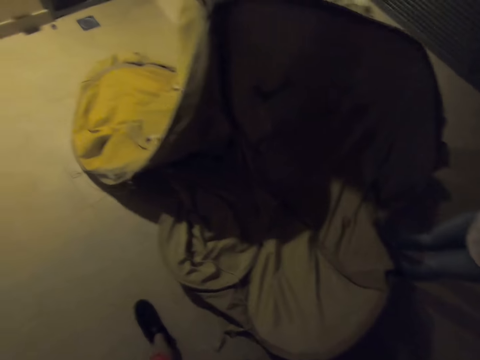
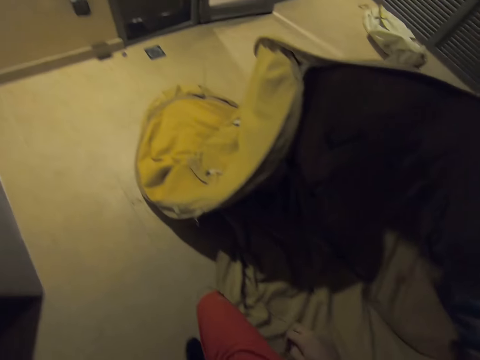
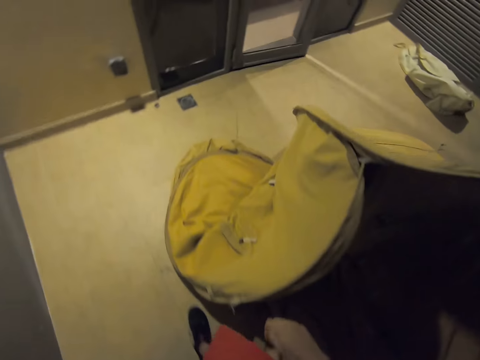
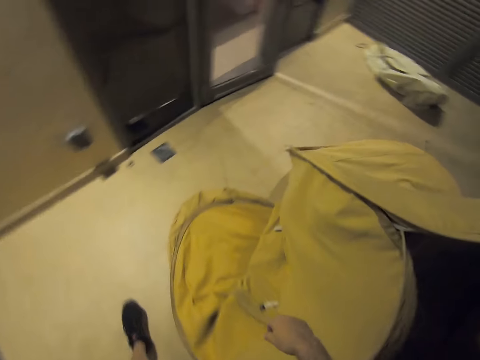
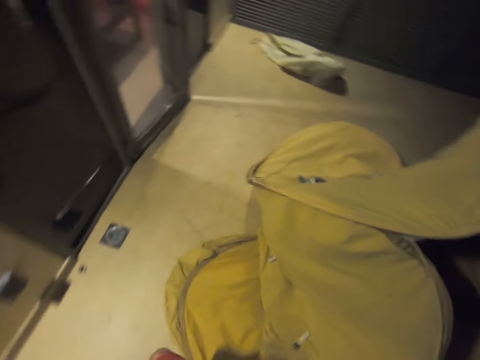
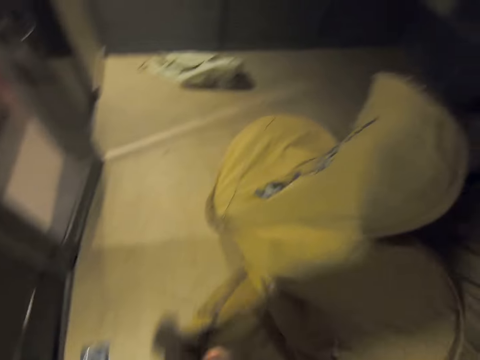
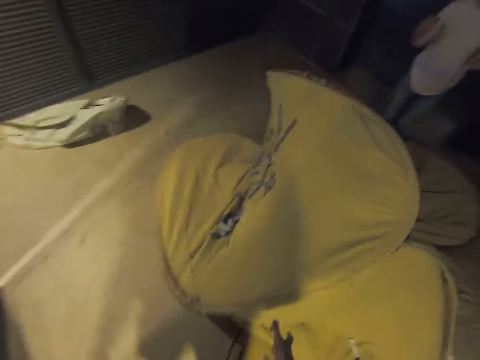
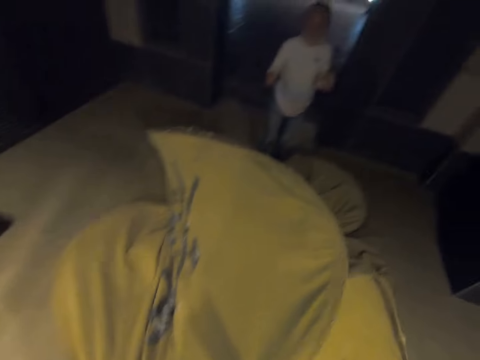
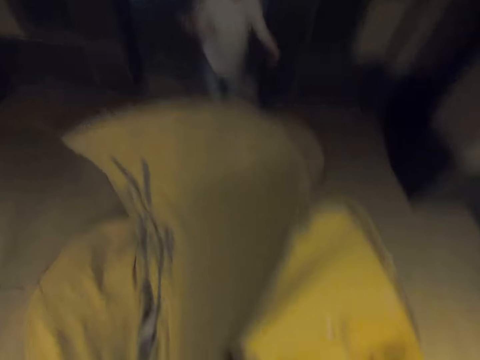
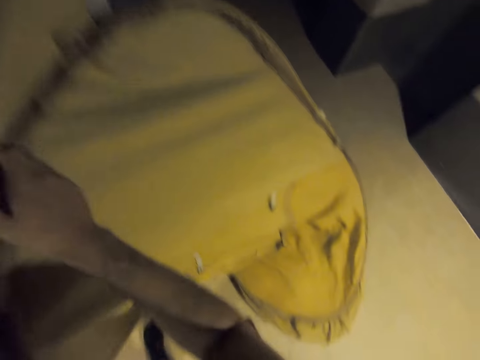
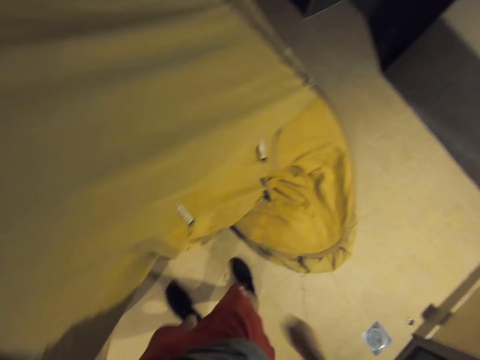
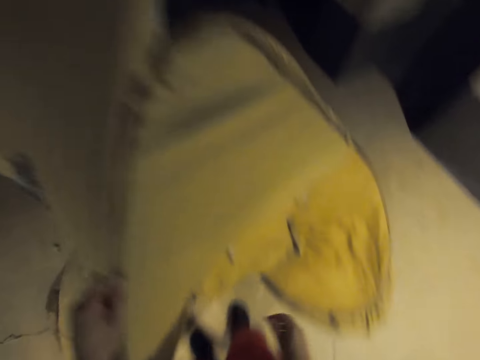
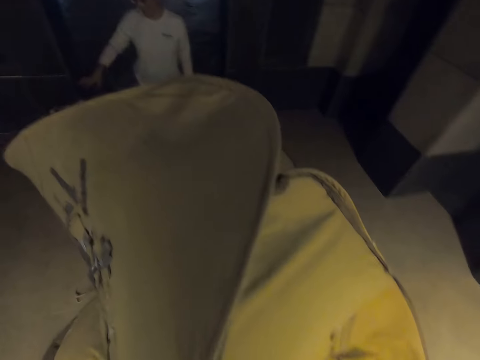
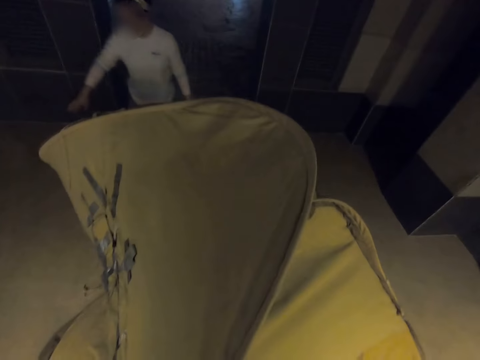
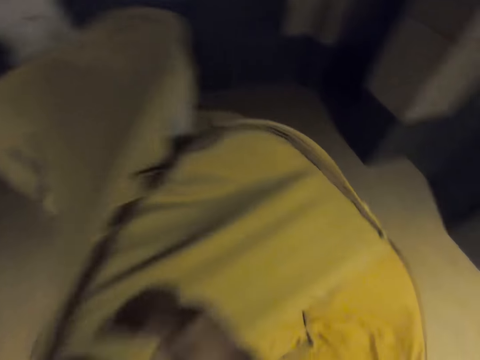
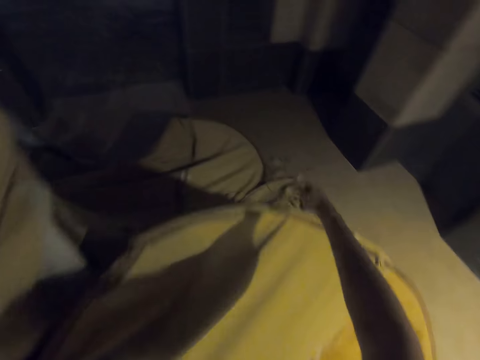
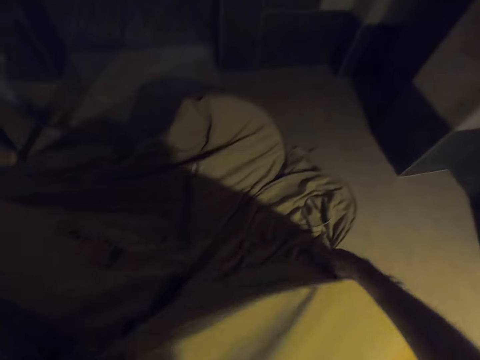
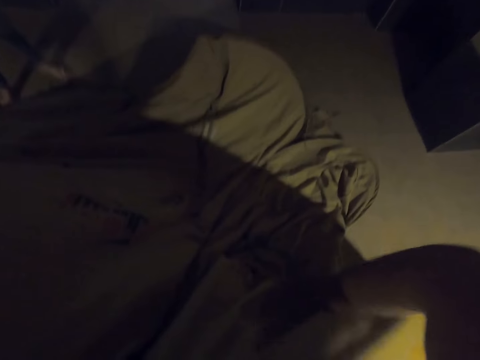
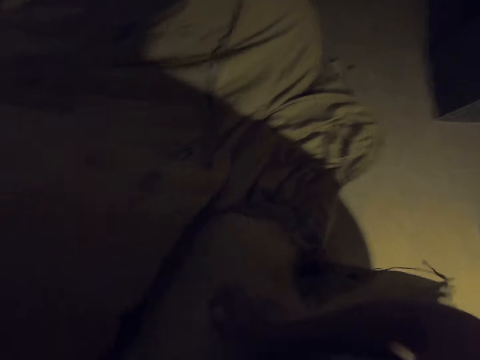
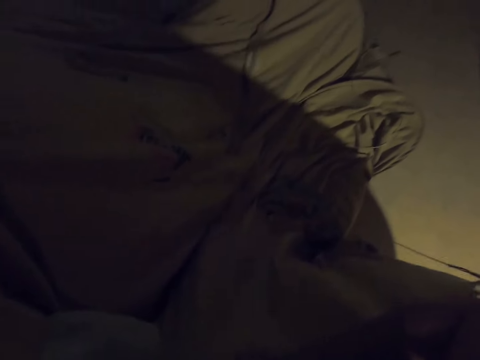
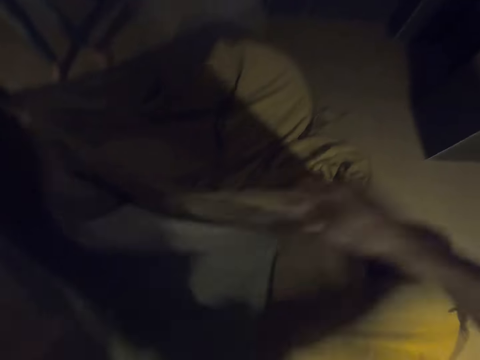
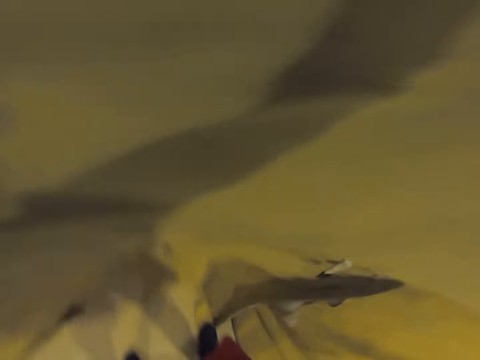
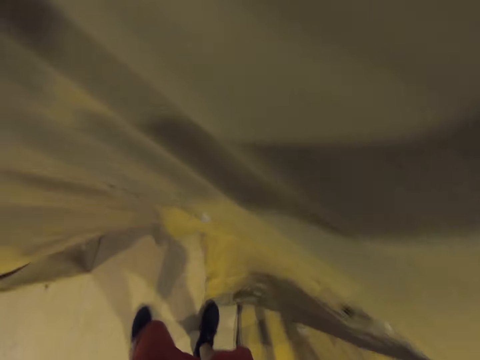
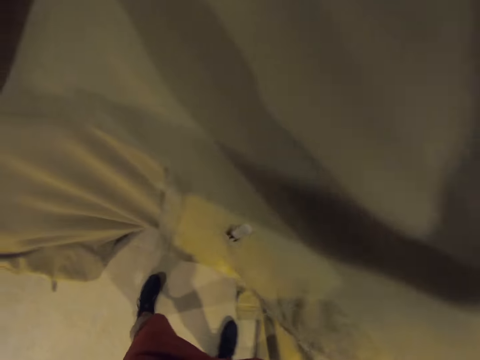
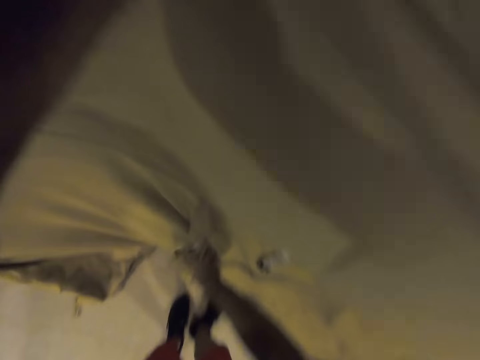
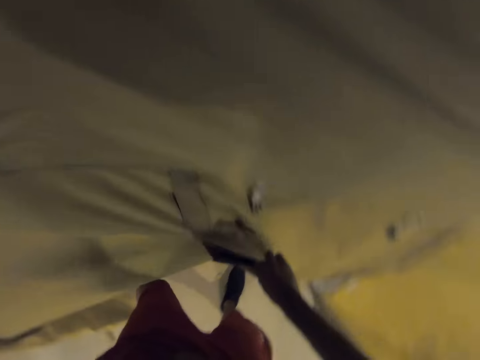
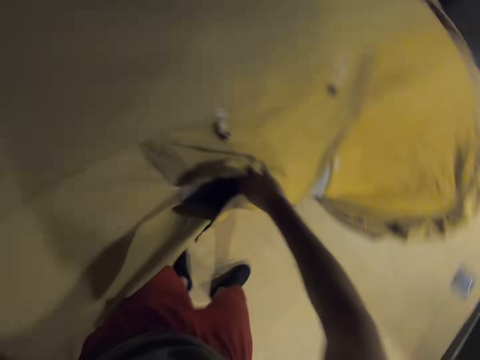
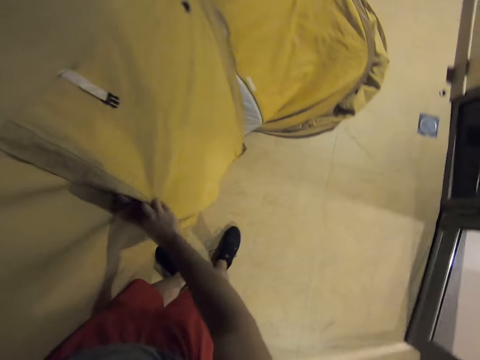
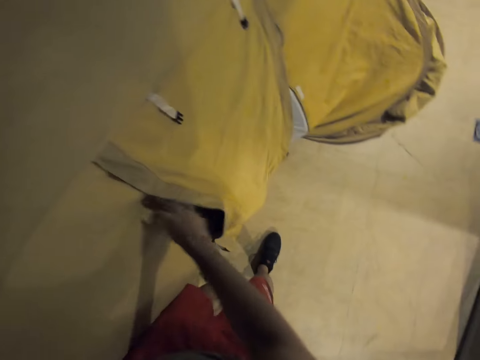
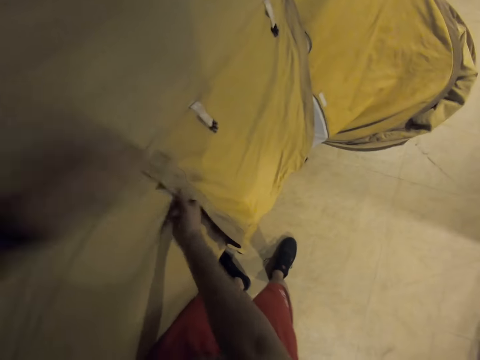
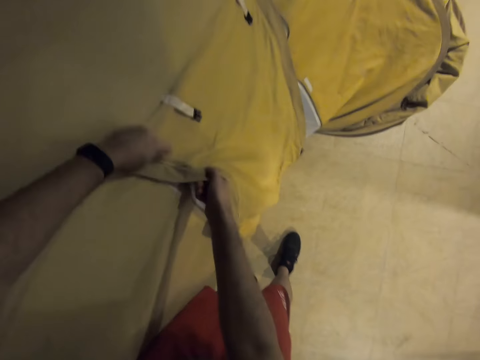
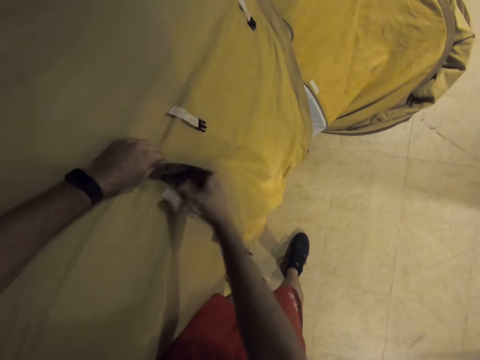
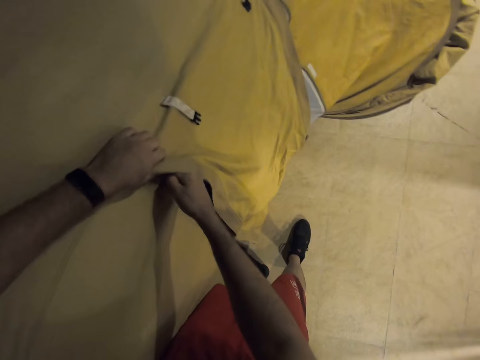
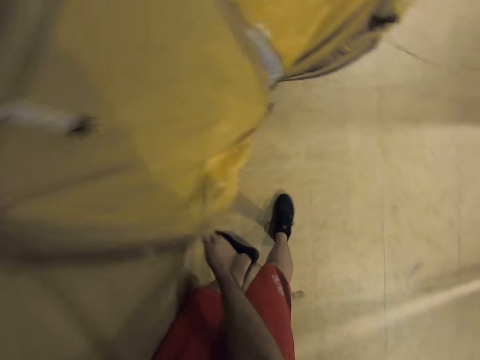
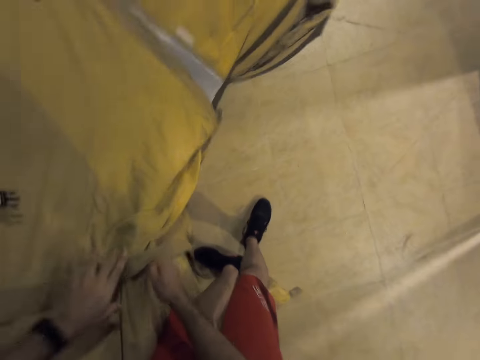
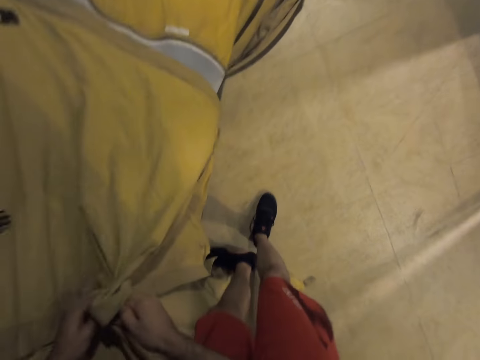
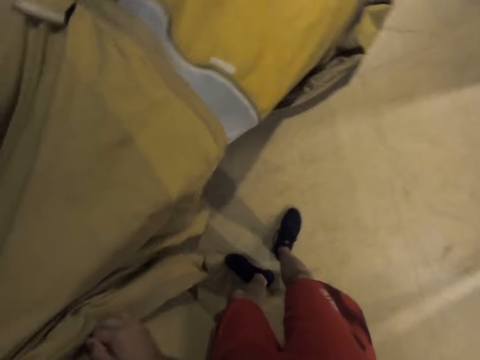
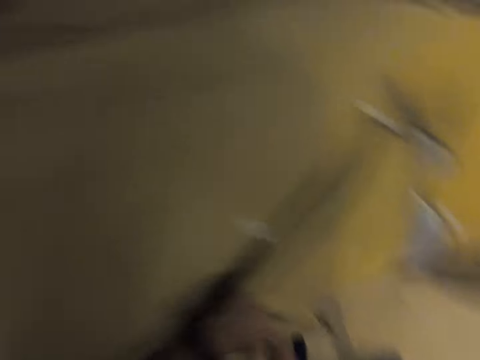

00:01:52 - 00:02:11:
The camera wearer walks around. They unfold the tent. They unfold the tent again. They zip the tent.

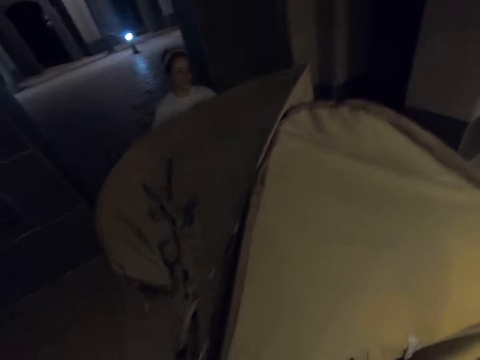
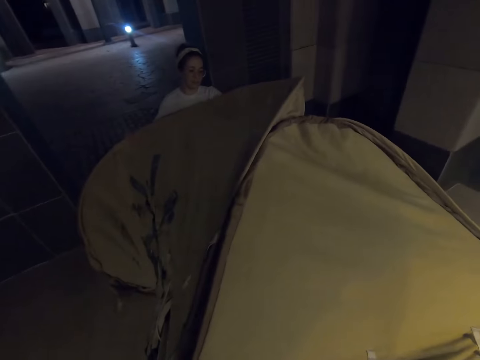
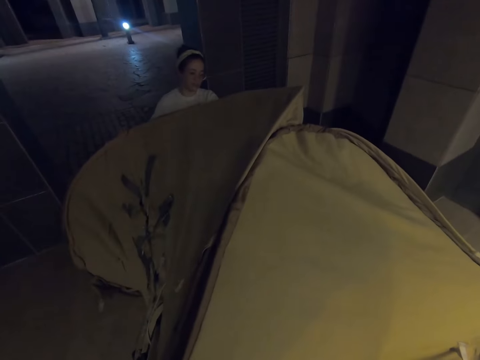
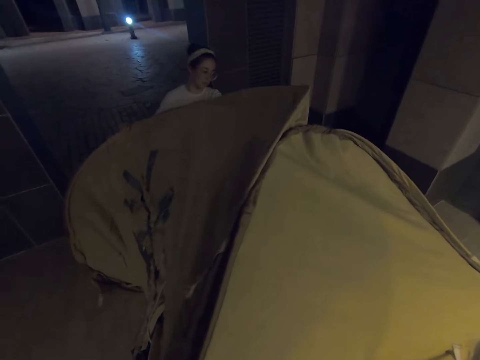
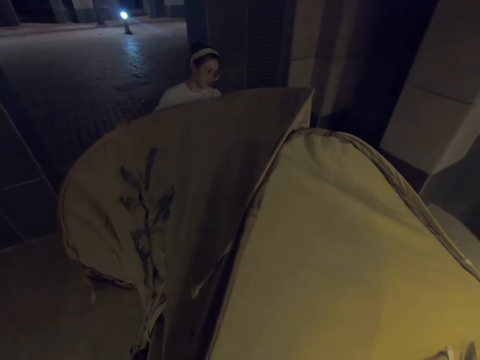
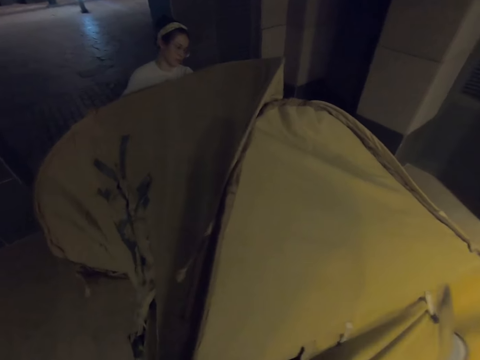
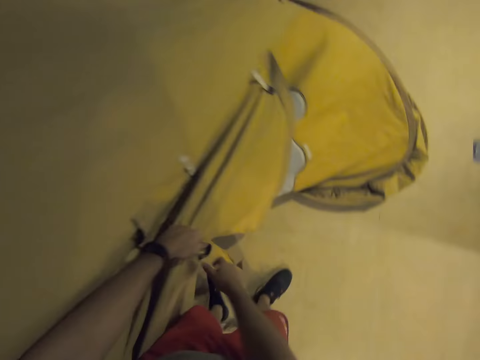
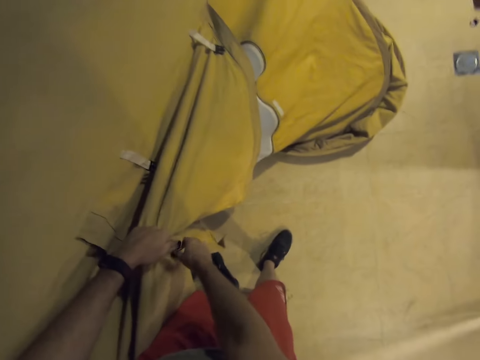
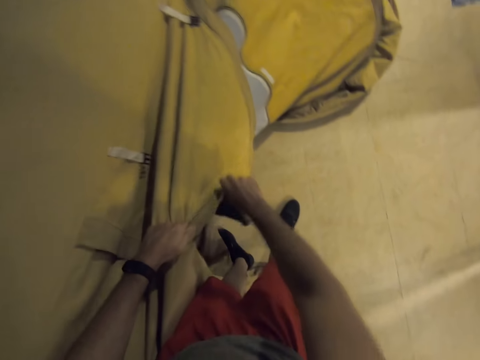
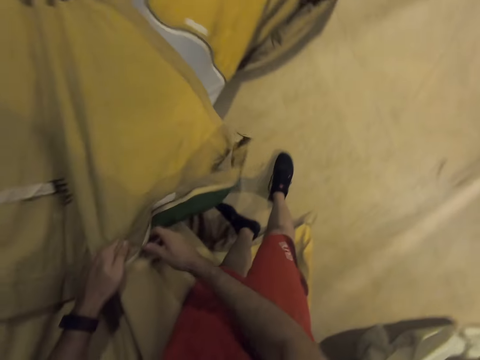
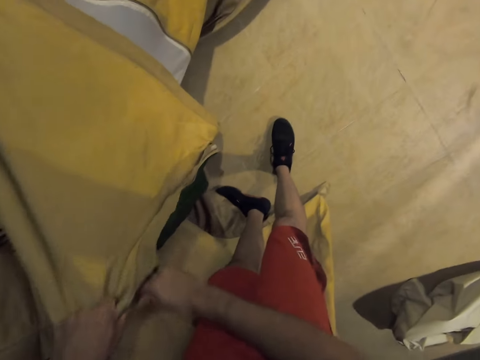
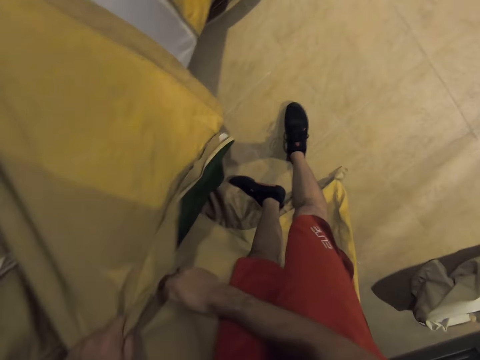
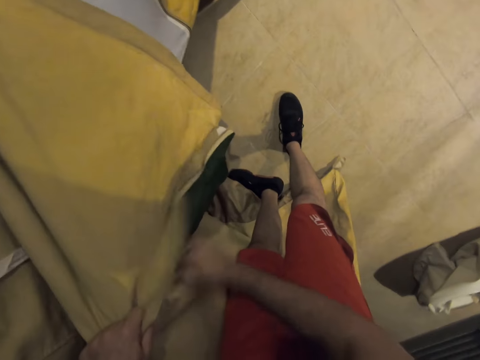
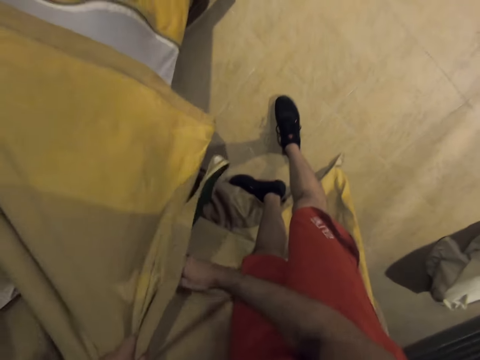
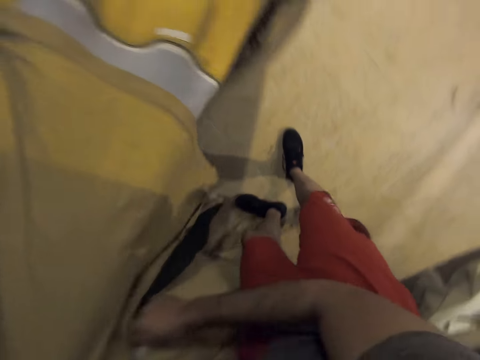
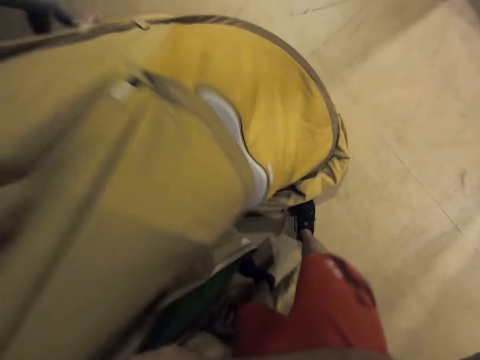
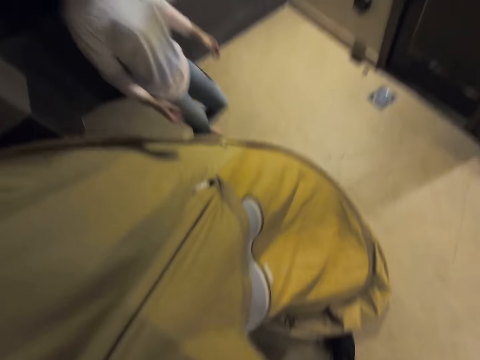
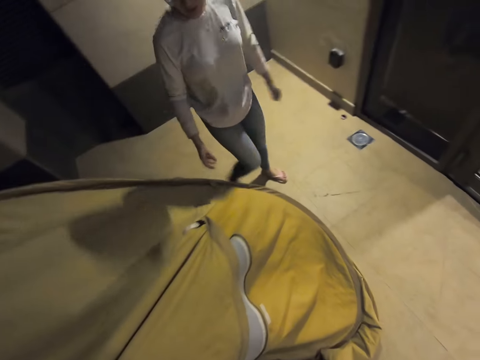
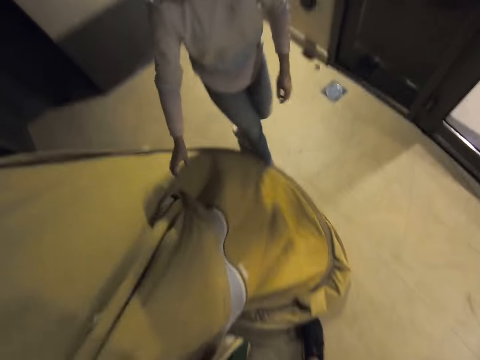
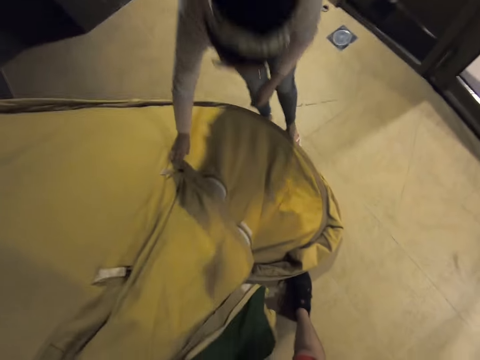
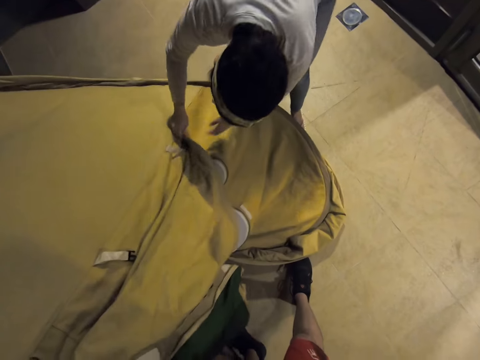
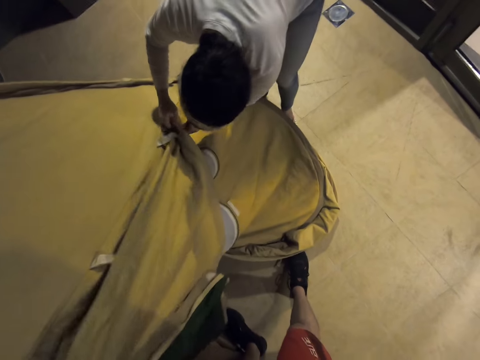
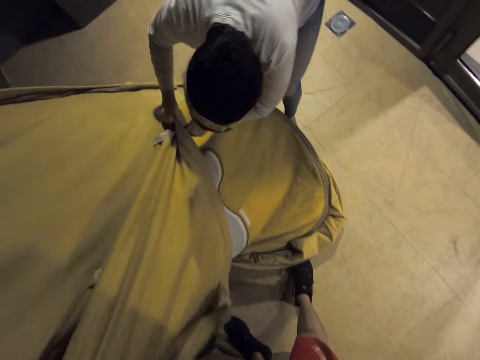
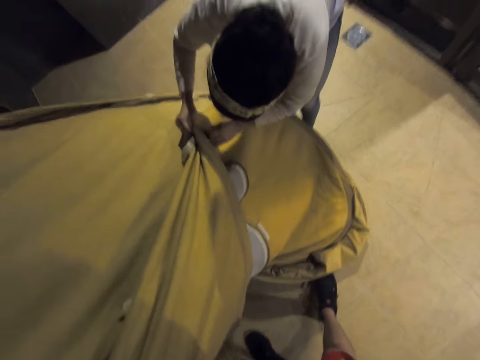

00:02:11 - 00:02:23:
The camera wearer adjusts the tent. They zip the tent. A female closes the luggage. The female holds the tent.
